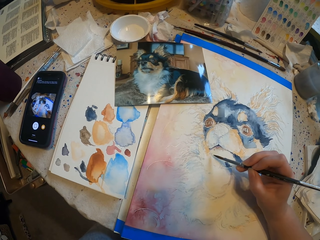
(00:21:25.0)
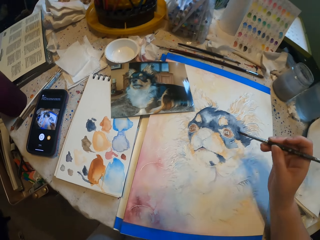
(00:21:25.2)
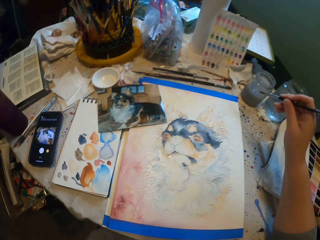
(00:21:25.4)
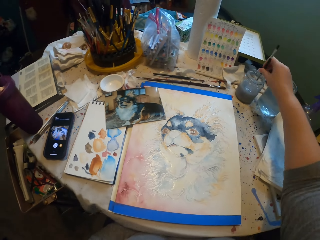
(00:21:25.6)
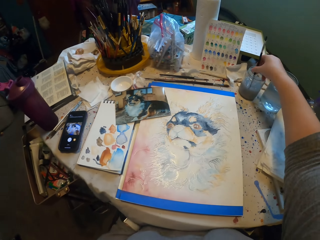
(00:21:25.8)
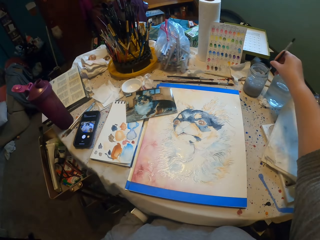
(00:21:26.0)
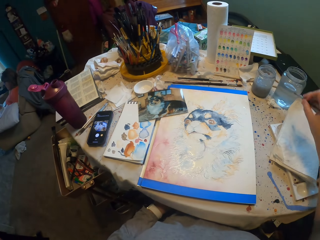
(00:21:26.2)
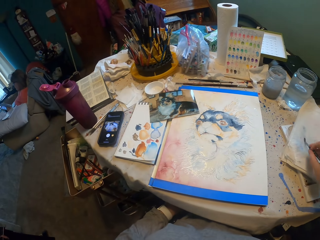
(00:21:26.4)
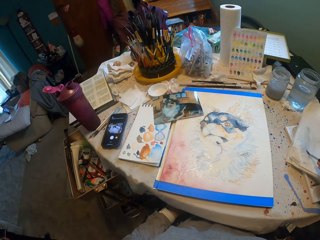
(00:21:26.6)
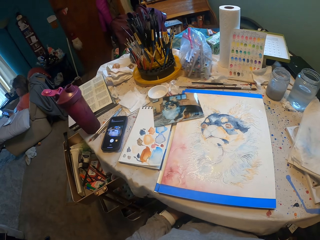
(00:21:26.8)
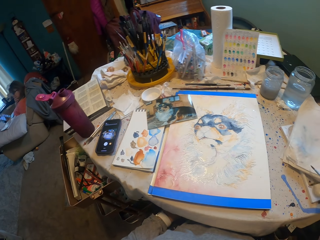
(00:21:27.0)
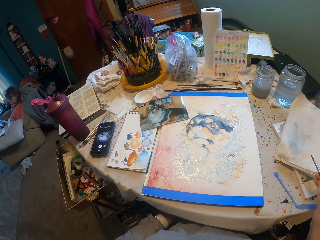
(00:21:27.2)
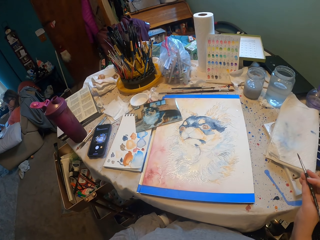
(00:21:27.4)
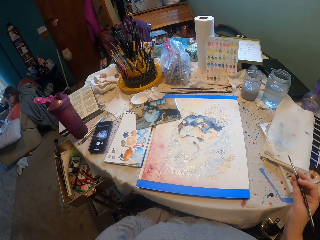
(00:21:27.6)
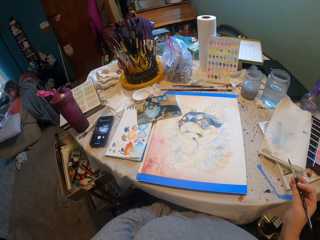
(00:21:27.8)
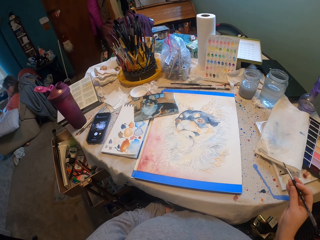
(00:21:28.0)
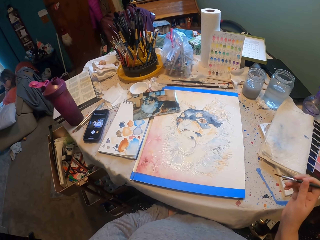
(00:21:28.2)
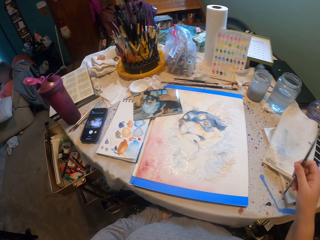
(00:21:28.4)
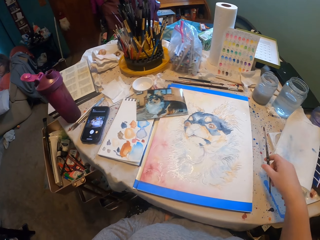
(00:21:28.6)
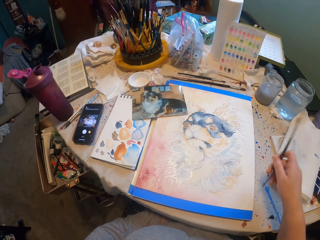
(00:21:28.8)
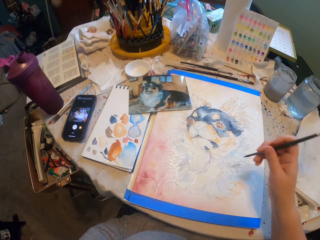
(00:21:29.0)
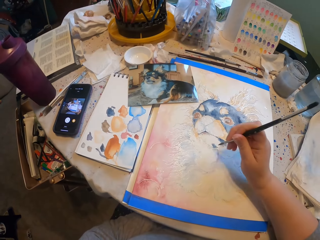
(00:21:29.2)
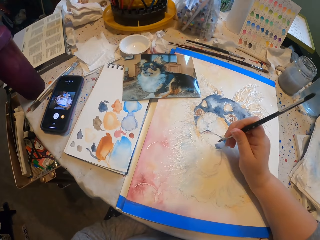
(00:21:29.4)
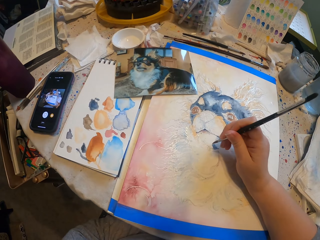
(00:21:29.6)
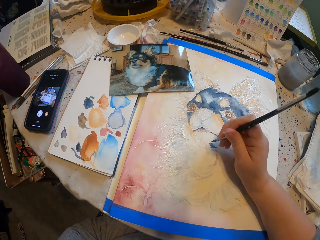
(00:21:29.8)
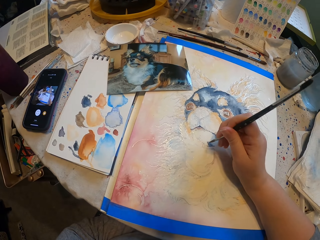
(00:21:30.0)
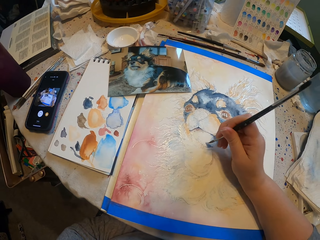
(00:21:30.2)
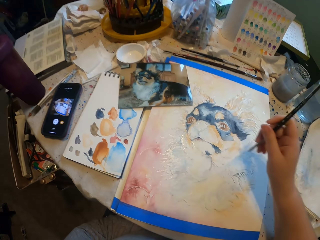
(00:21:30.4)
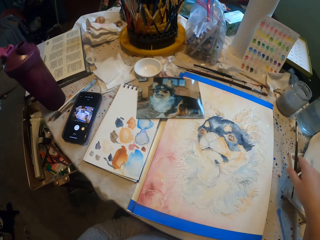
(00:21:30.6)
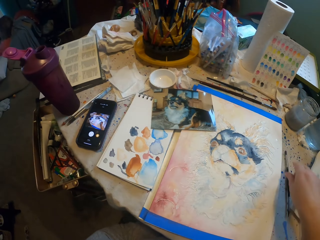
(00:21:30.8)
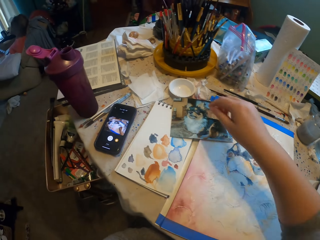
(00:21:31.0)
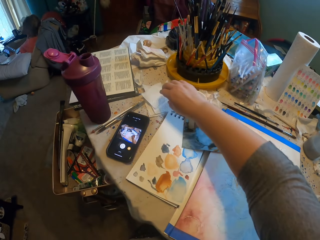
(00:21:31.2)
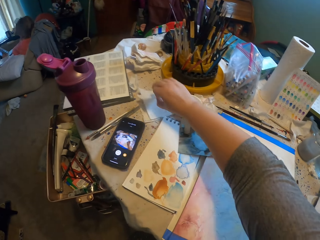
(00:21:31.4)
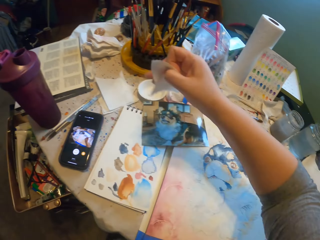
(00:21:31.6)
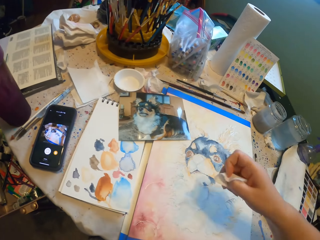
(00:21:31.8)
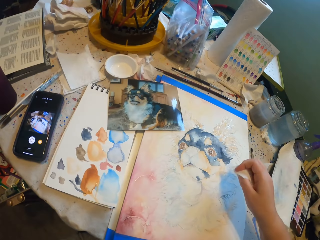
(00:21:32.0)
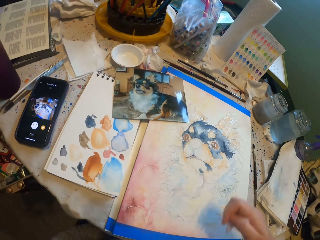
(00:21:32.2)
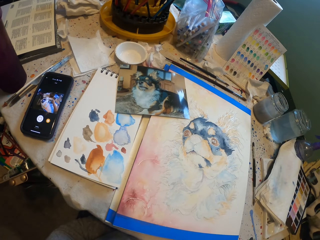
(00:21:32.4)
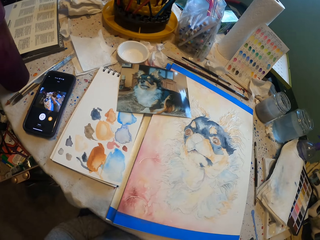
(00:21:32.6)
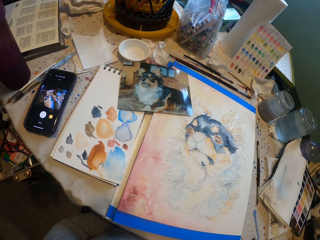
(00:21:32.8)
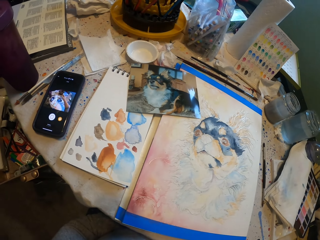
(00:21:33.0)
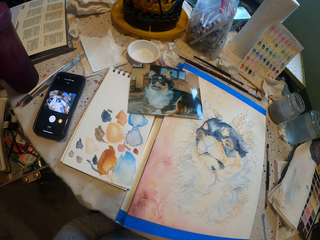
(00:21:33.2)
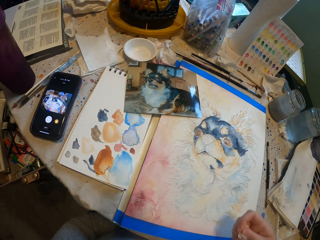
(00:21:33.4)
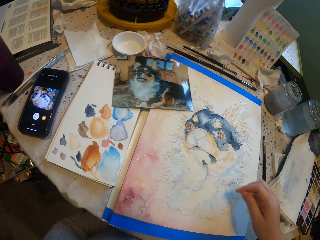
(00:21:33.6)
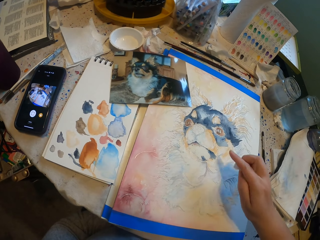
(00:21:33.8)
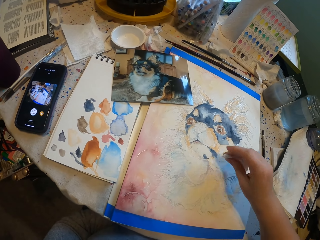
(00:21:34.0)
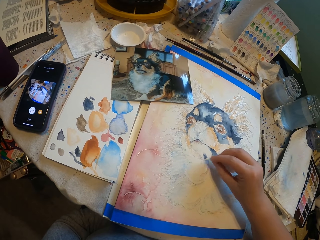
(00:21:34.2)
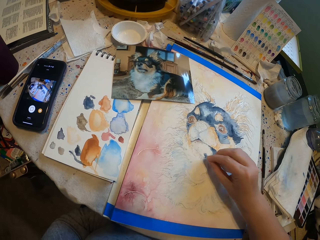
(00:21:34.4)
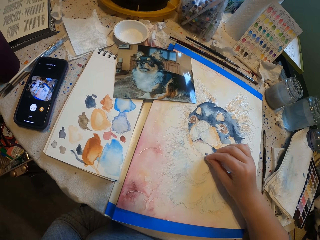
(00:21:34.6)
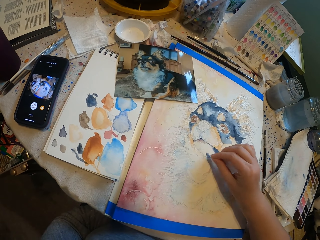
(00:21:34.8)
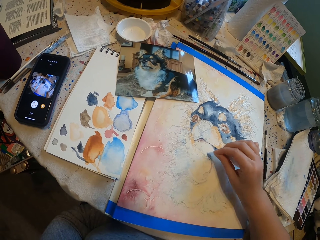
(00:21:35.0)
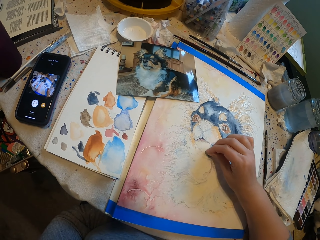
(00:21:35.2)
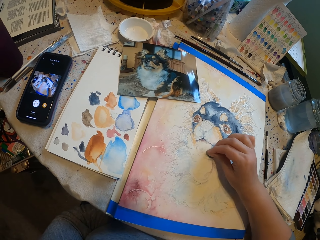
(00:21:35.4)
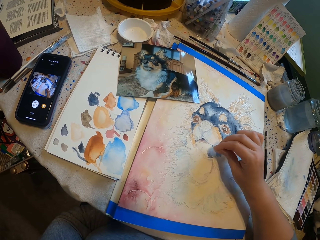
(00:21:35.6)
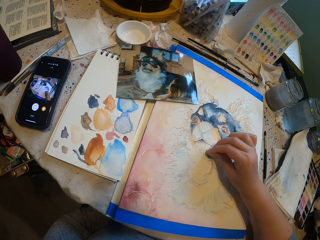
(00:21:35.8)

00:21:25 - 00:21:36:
The camera wearer dips a paint brush in water. They wipe the paint brush on the book. They sketch a drawing with the paint brush. They place the paint brush on the table. They pick up a cotton from the table. They wipe on the drawing with the cotton.

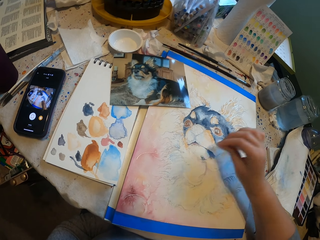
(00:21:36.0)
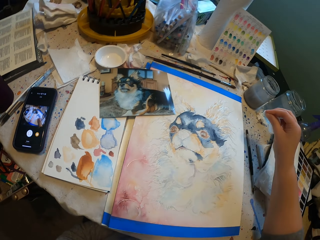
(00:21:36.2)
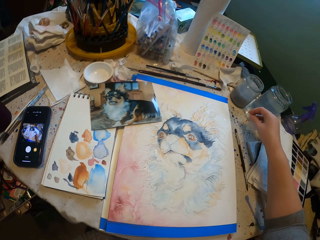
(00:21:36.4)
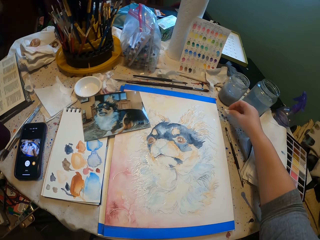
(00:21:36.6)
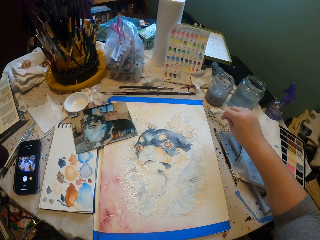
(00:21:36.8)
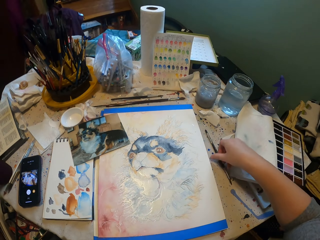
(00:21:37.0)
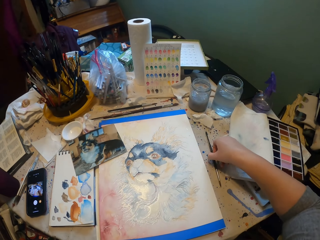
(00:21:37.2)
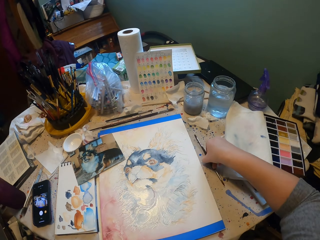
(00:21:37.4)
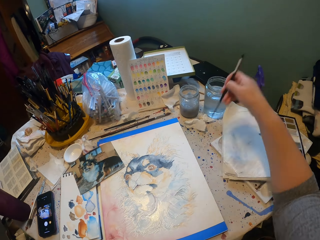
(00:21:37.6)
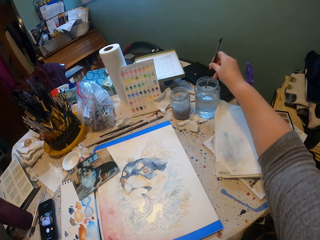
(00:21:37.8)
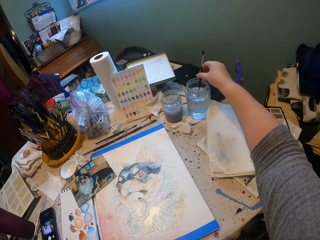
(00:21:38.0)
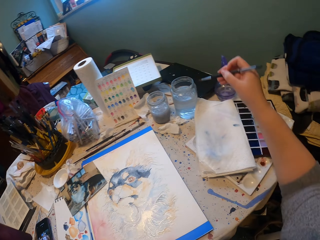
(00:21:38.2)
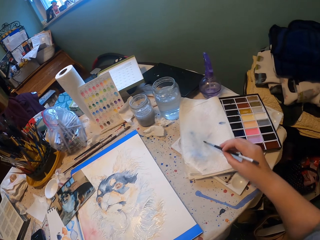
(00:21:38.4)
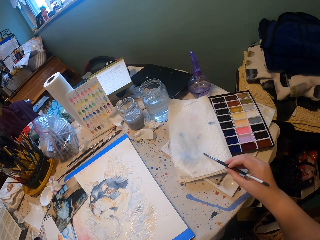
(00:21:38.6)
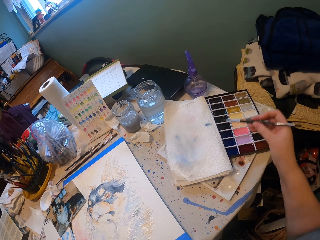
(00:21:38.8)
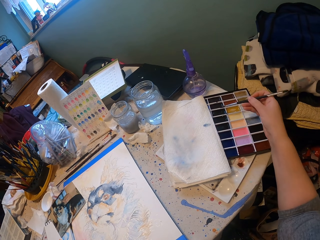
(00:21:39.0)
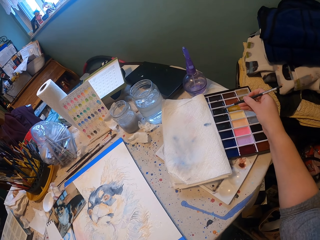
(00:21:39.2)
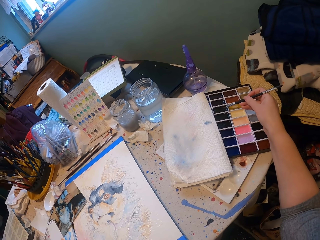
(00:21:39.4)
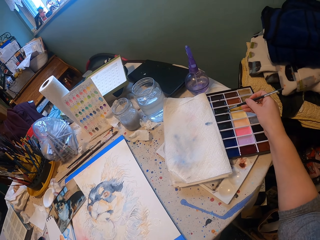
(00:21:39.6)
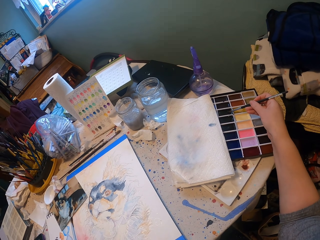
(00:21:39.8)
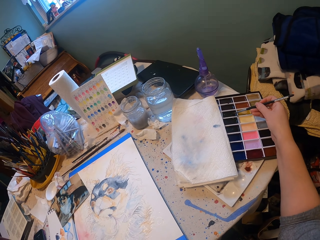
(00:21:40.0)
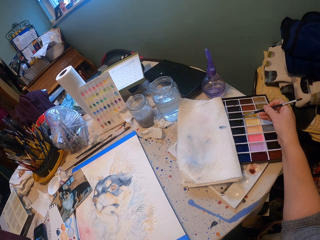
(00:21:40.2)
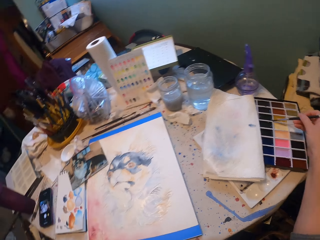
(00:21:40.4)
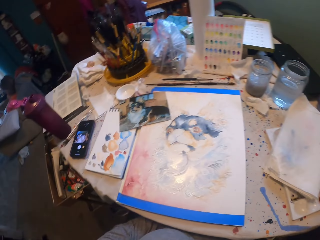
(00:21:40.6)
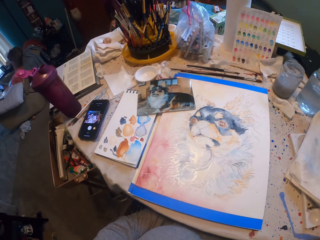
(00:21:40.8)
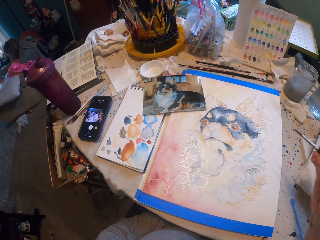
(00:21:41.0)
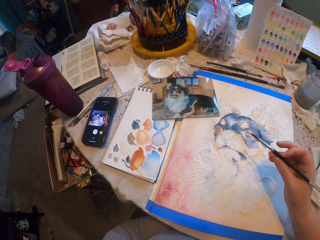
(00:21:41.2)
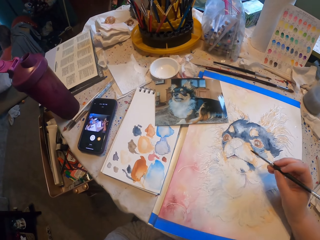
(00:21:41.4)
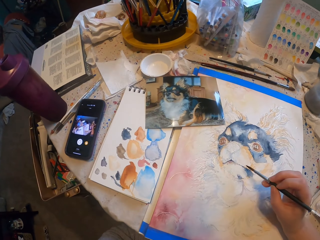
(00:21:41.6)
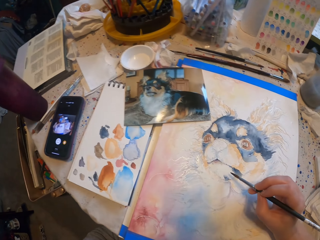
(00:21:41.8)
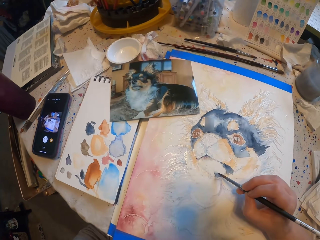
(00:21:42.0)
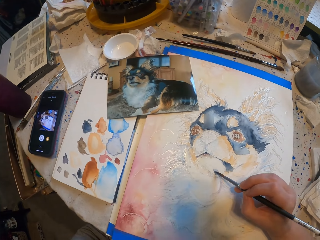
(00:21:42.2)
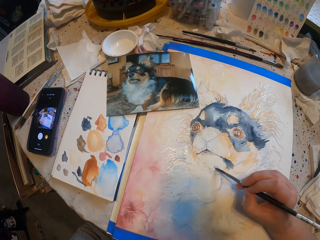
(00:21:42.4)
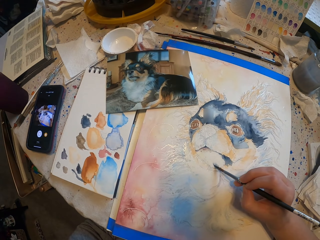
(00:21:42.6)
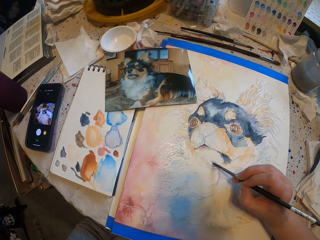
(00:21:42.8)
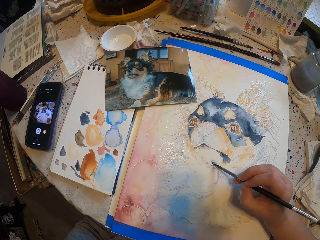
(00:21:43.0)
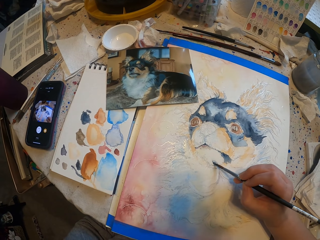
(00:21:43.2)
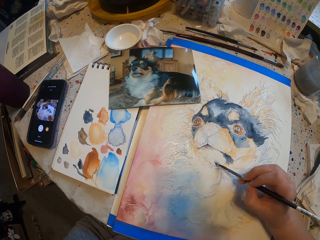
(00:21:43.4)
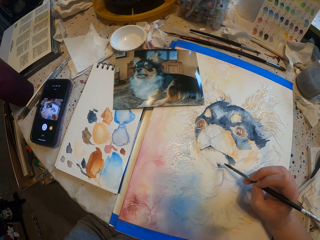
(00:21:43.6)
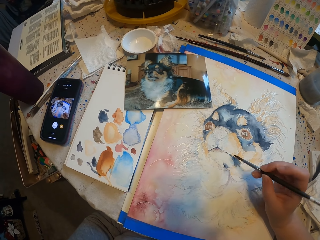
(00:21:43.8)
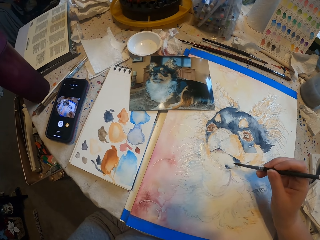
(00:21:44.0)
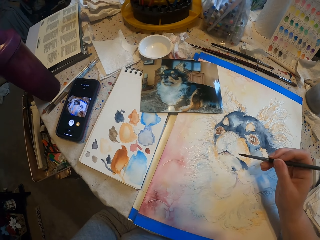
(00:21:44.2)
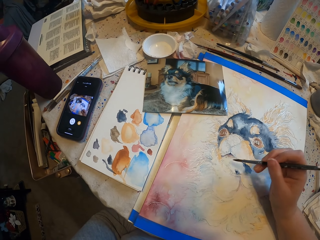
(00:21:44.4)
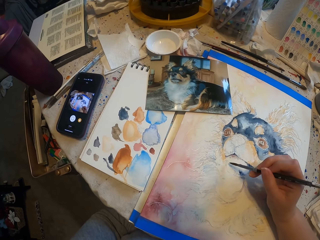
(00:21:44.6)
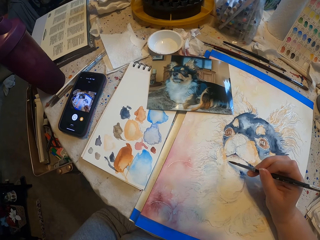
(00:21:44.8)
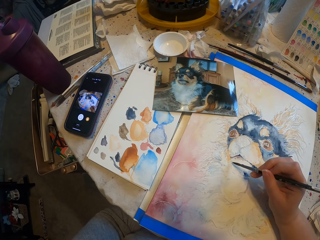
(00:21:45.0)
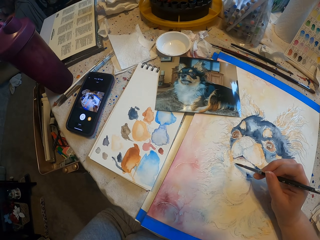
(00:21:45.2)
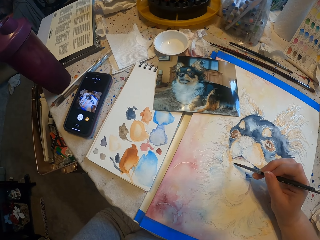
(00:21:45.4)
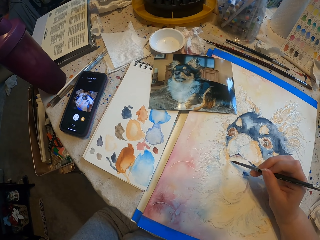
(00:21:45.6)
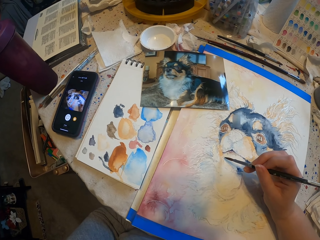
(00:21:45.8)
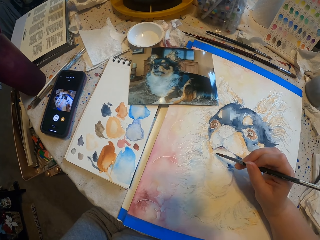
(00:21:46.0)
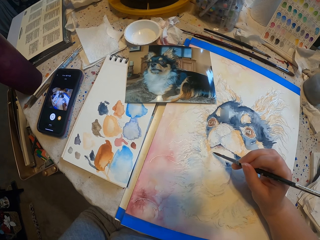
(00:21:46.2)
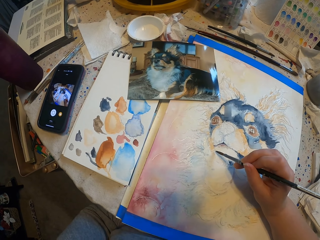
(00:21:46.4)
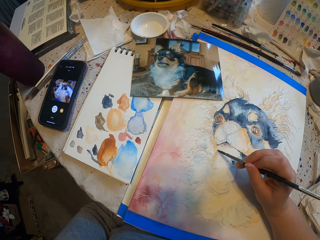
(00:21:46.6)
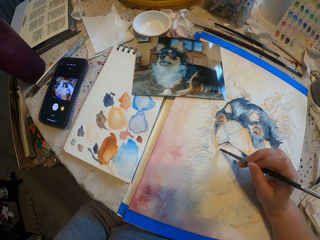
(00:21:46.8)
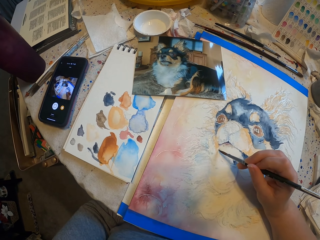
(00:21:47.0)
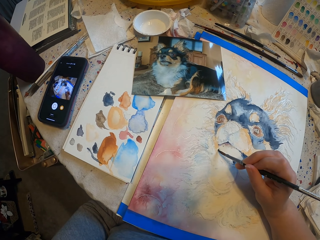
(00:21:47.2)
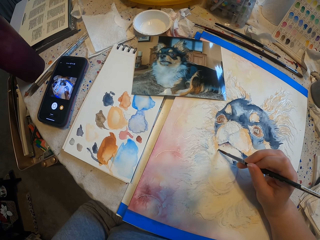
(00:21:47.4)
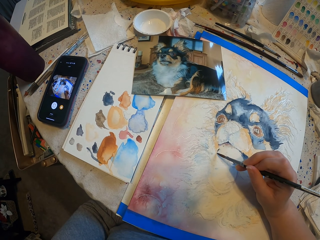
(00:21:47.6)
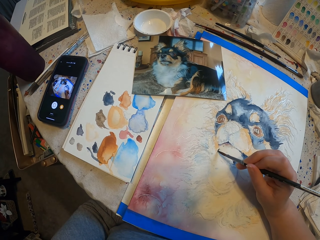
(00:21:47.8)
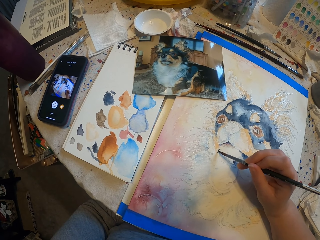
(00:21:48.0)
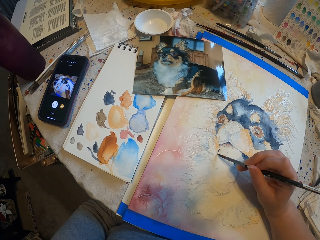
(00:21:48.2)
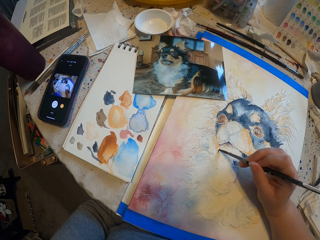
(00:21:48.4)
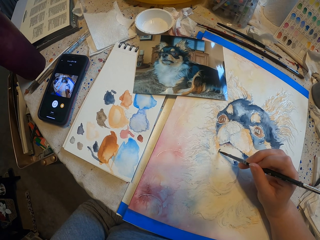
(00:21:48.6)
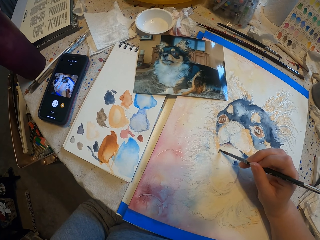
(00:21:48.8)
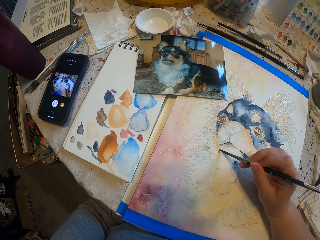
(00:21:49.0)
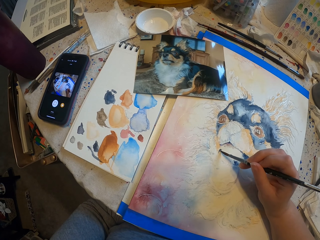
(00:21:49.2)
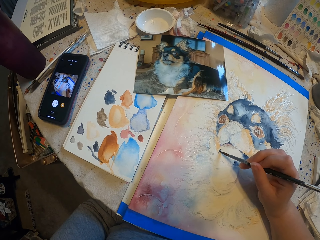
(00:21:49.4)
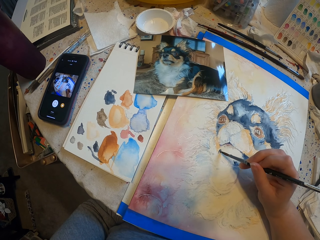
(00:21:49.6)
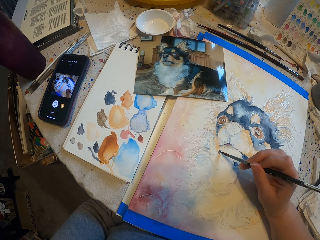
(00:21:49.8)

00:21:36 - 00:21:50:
The camera wearer places a cotton on the table. They pick up a paint brush from the table. They dip the paint brush in water. They wipe the paint brush on the book. They place the paint brush in paint. They sketch a drawing with the paint brush.
